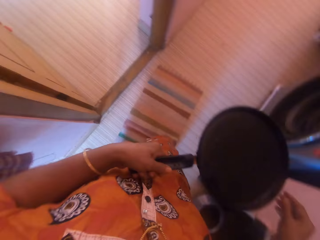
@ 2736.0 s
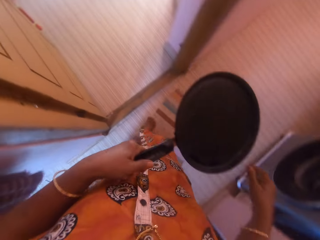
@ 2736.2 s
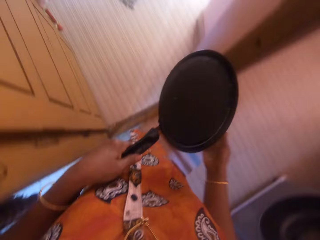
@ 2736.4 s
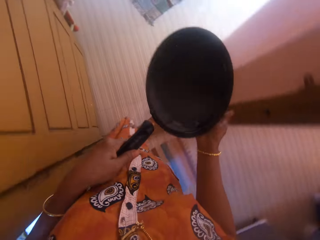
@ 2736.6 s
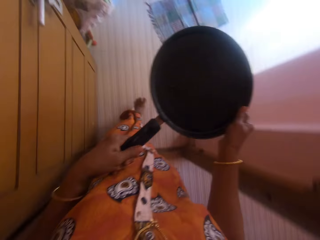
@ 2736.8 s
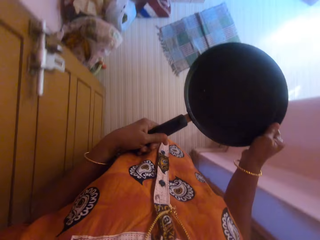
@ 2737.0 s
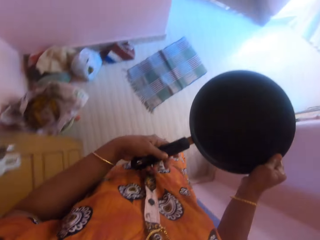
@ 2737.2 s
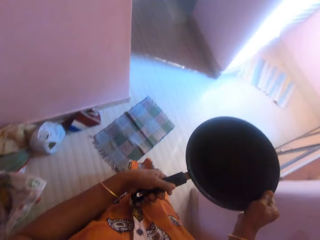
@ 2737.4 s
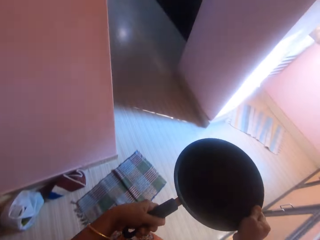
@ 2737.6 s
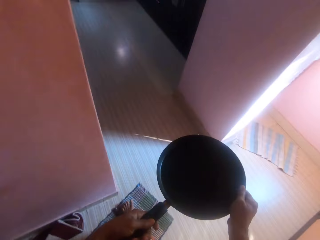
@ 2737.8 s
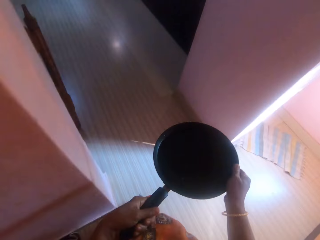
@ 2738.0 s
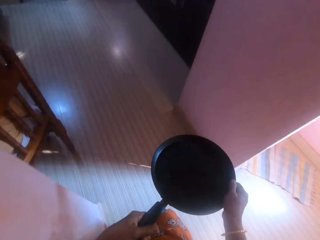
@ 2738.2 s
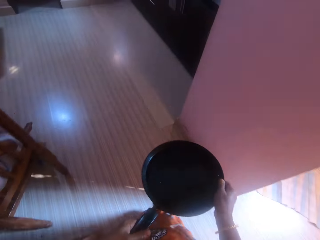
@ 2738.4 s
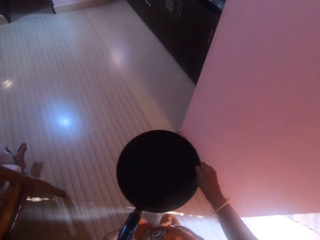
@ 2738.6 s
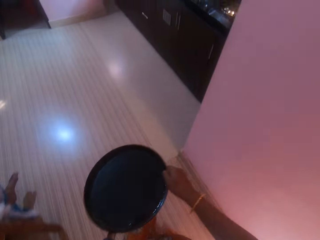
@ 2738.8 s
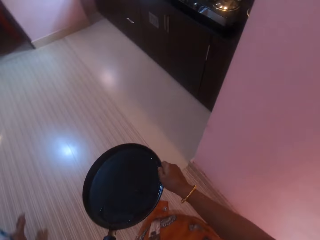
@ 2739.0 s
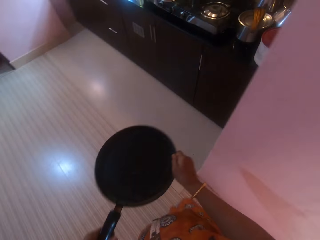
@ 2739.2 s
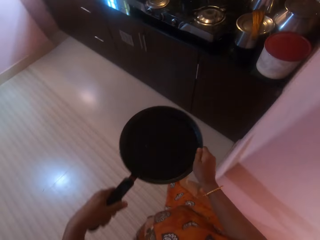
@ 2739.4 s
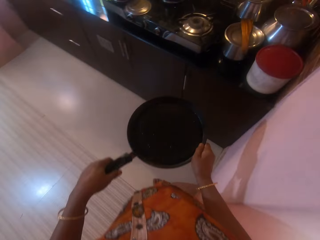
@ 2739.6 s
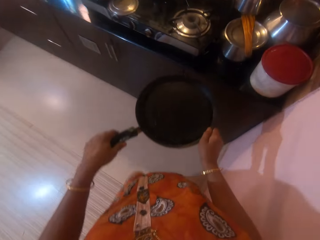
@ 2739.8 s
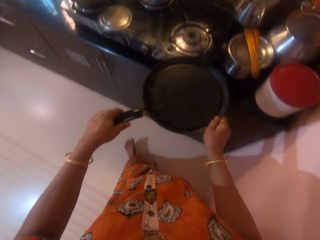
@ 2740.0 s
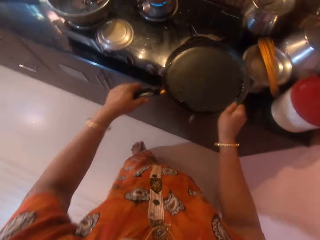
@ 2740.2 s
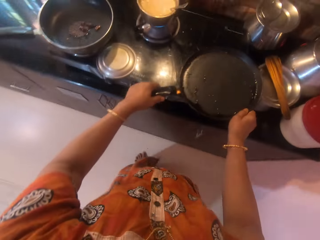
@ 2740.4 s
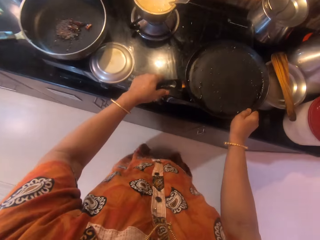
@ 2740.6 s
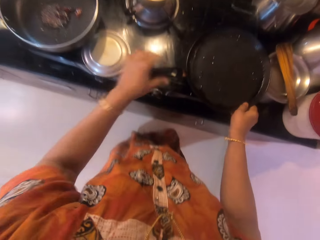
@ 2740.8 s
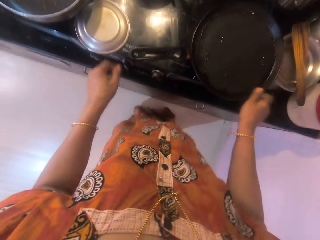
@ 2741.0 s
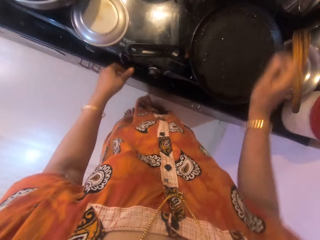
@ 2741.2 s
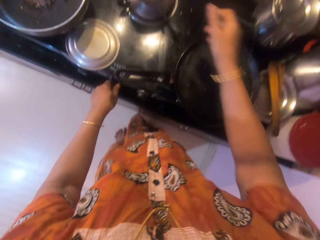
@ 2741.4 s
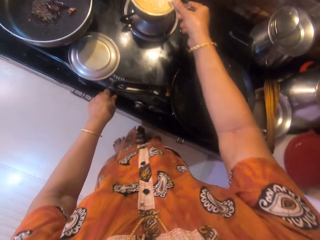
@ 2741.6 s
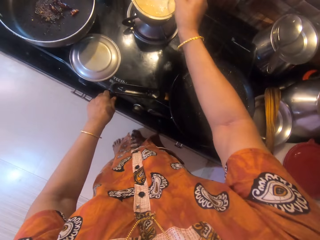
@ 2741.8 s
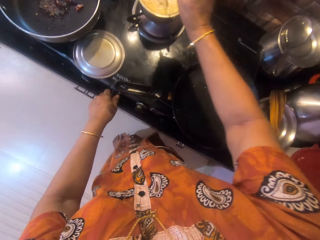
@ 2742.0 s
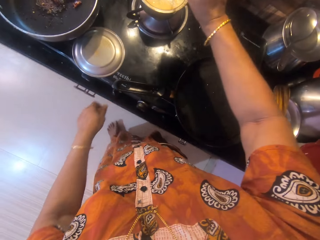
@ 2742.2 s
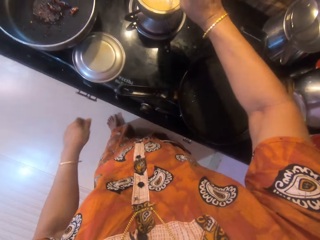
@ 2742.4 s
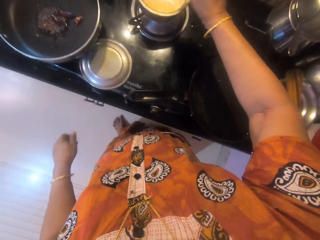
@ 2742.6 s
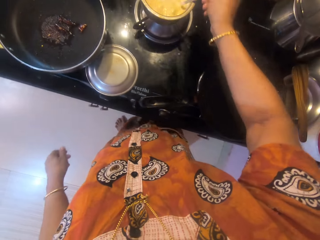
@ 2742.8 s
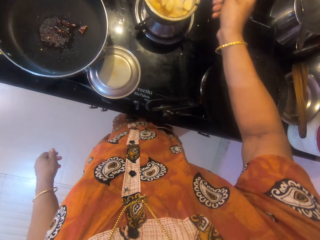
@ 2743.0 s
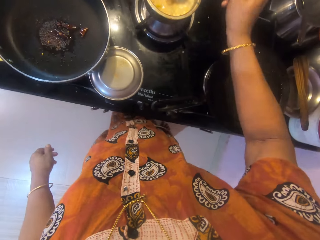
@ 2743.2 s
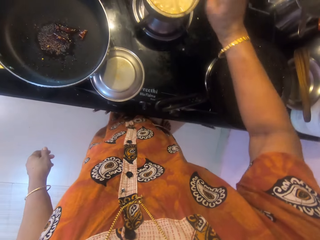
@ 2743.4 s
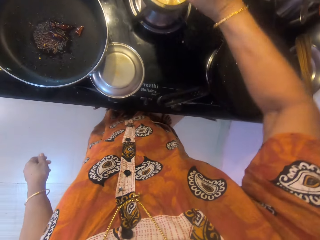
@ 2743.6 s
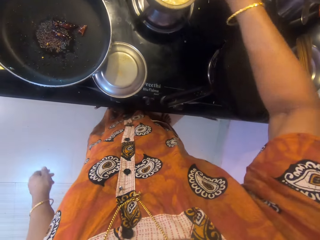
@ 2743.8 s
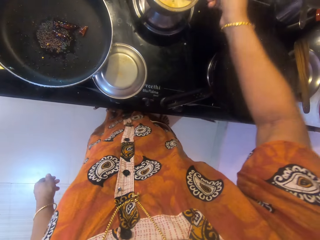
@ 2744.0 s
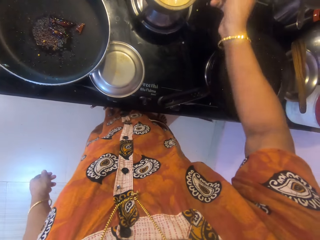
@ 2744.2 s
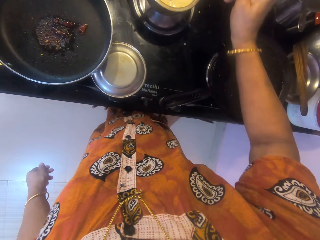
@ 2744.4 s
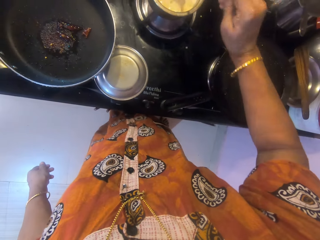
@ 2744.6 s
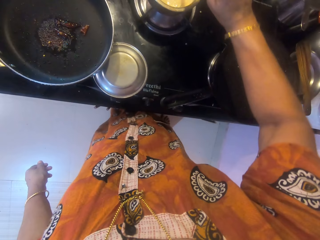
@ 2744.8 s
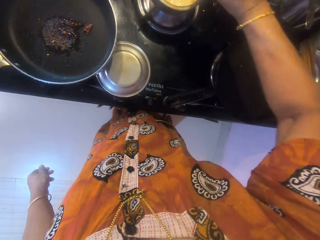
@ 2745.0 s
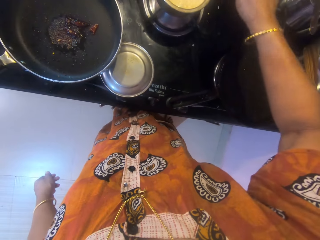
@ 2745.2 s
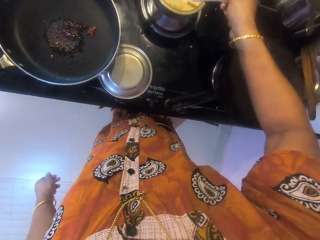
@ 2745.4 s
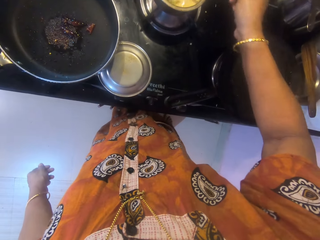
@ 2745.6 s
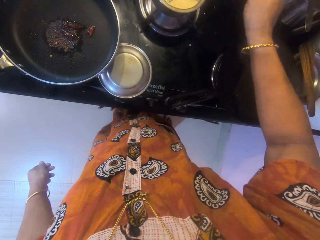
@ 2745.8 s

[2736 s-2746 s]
The camera wearer turns around. They walk back to the kitchen. A woman sits on the chair. The camera wearer puts a pan on the burner. They turn the gas cooker knob. They pick up a serving spoon in the pot. They stir something in the pot with the serving spoon.

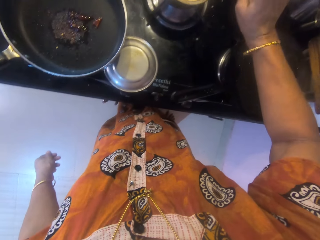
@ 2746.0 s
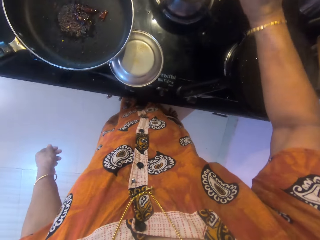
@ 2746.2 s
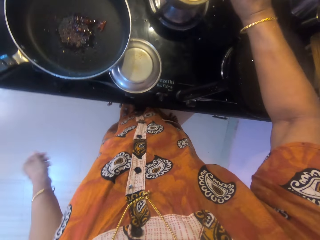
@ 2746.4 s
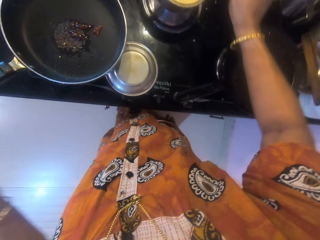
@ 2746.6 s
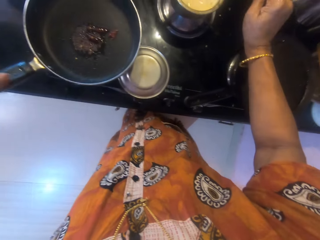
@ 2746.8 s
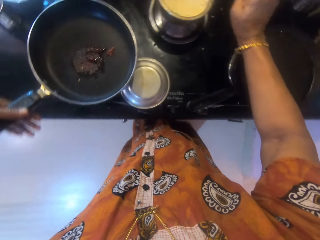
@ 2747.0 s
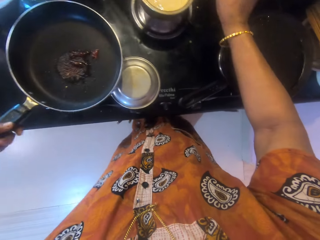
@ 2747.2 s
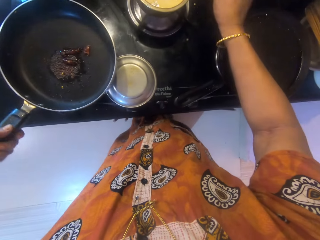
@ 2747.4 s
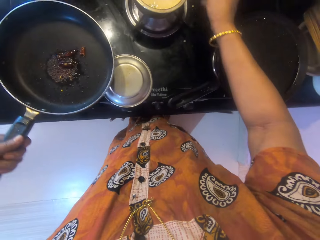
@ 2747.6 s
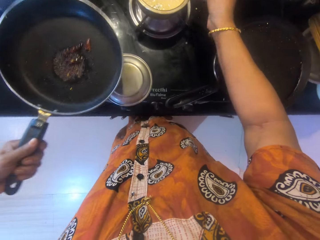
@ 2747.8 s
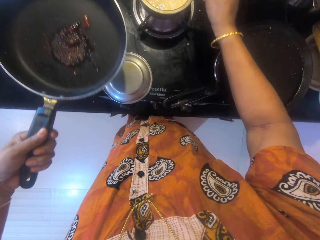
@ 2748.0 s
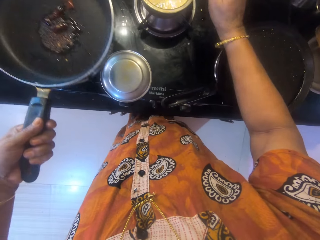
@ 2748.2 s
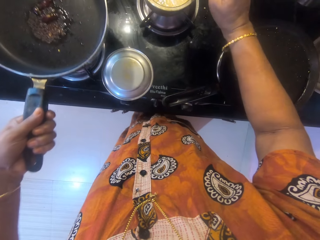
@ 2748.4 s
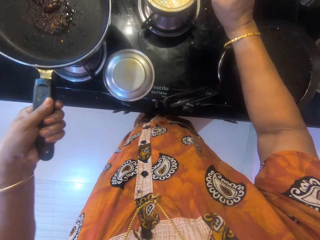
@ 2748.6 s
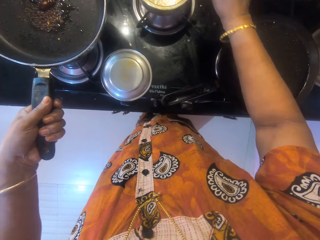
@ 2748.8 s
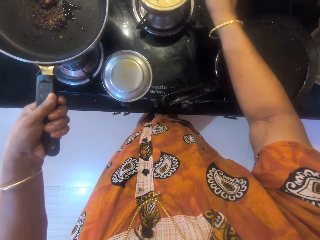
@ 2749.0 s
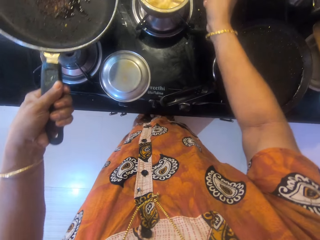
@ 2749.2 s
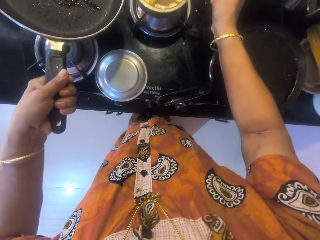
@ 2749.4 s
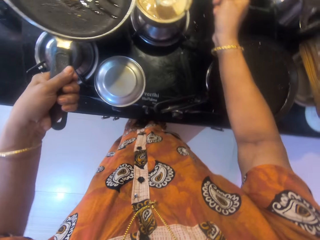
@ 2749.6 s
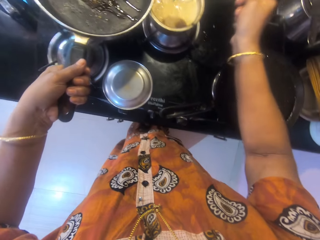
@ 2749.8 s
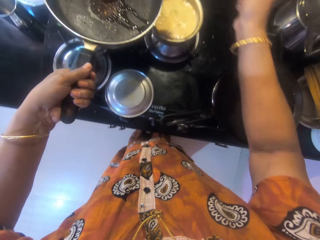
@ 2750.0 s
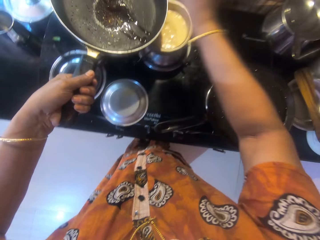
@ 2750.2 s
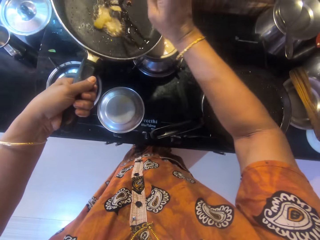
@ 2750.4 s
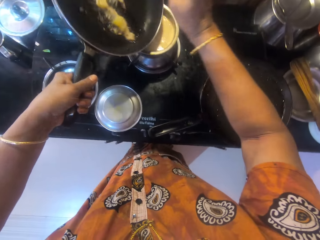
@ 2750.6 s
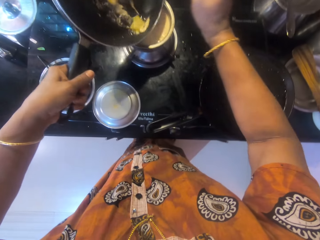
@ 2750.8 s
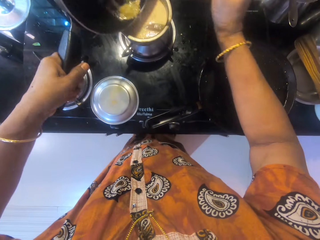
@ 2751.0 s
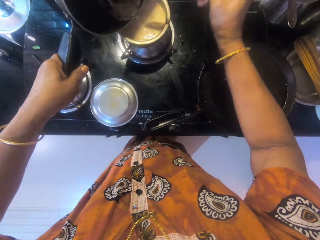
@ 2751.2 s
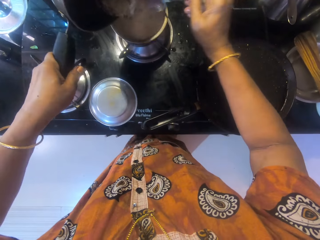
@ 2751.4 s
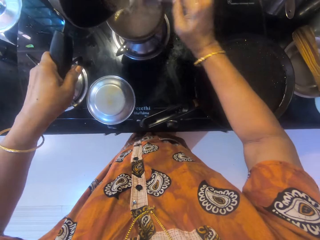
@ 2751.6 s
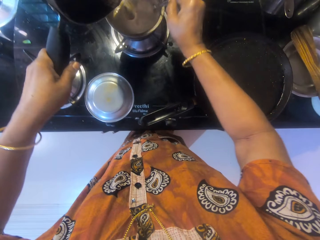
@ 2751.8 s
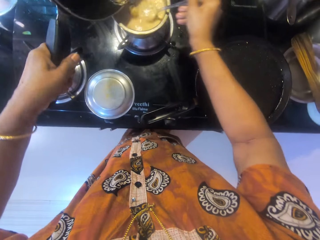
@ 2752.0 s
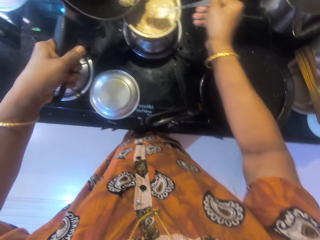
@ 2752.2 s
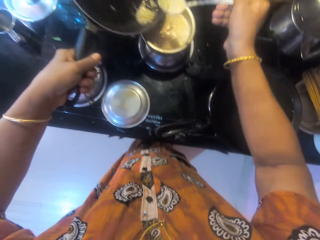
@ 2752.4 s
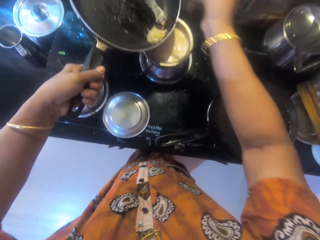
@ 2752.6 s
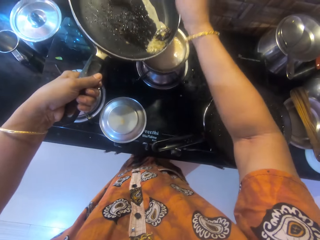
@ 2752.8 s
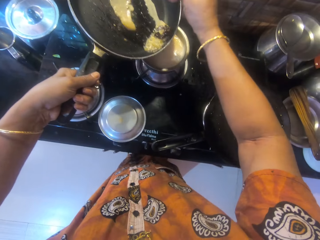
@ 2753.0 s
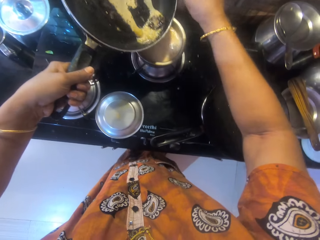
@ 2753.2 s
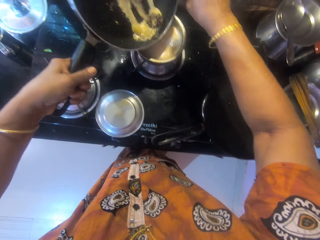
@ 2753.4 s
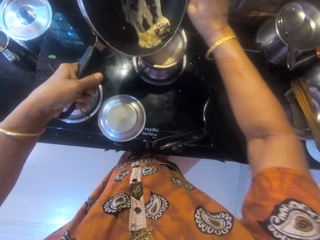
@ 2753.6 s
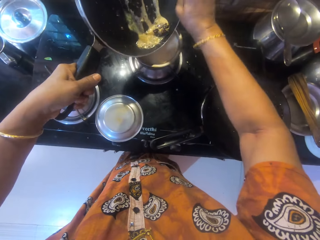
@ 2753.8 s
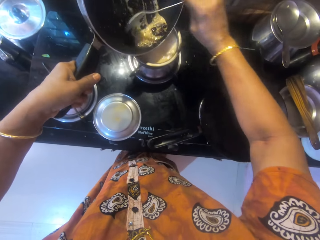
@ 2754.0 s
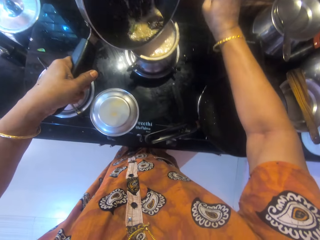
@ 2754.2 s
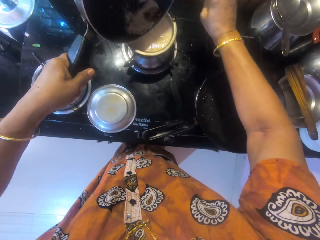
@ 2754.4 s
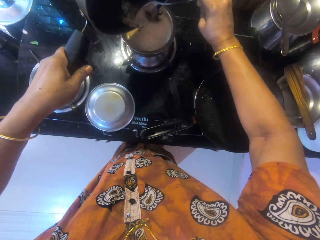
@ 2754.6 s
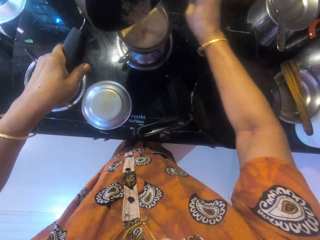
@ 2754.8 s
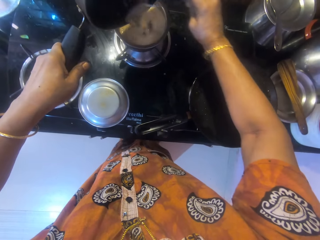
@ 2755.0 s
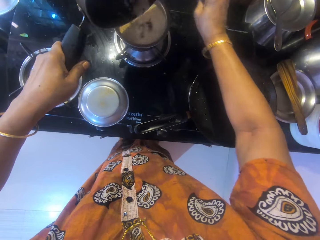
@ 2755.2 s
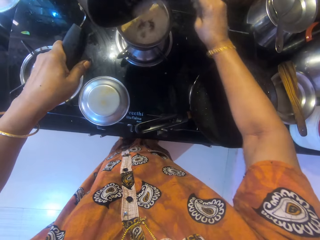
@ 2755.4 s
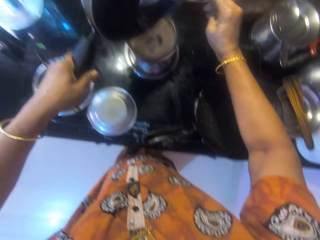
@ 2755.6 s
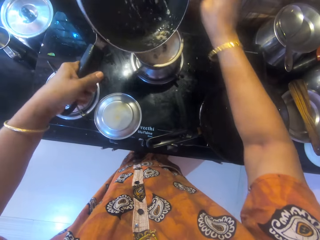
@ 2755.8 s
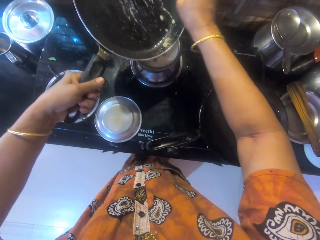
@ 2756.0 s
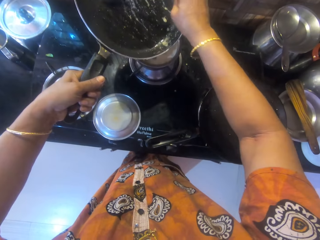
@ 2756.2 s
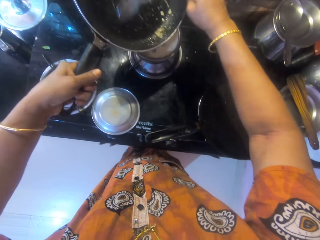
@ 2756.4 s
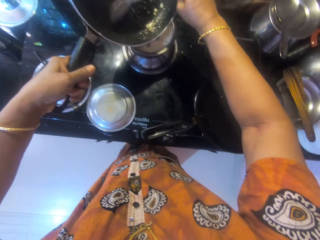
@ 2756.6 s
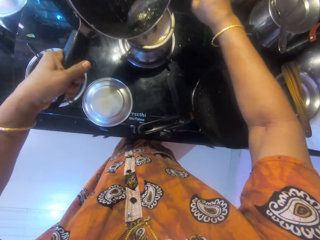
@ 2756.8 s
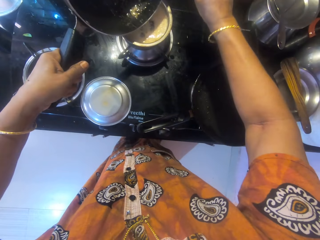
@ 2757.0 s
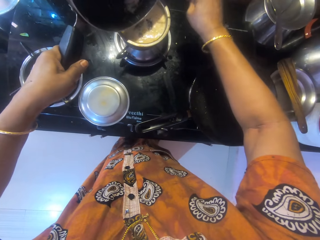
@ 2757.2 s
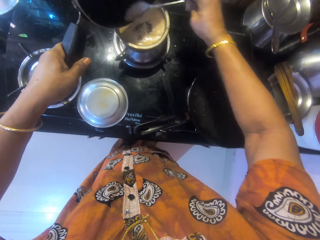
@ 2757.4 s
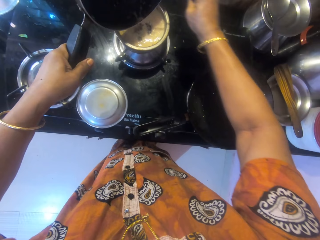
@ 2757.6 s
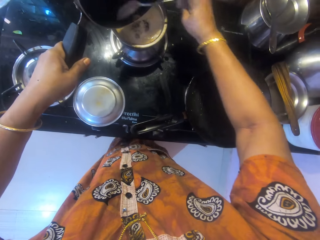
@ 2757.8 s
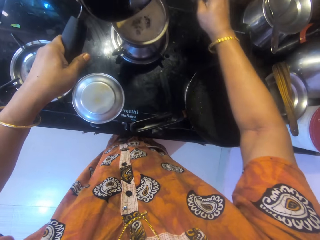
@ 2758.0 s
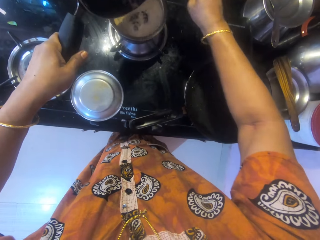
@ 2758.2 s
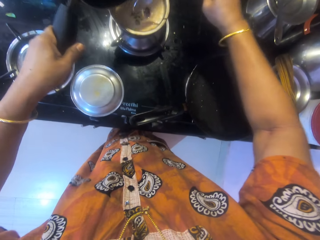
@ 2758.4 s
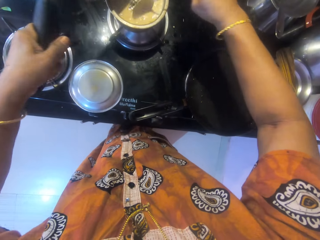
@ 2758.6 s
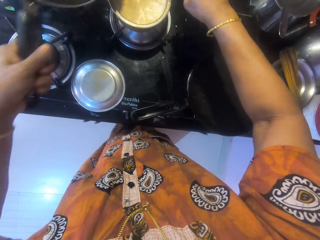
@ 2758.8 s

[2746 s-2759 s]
The camera wearer picks up a pan on the burner. They stir something in the pot with a serving spoon. They scoop something with the serving spoon in the pot. They put food with the serving spoon in the pan. They pour something in the pan into the pot. They scoop something with the serving spoon in the pot. They put something with the serving spoon in the pan. They scoop something with the serving spoon in the pan into the pot. They pour the food in the pan into the pot. They scoop something with the serving spoon in the pan. They scoop something with the serving spoon in the pan into the pot.
